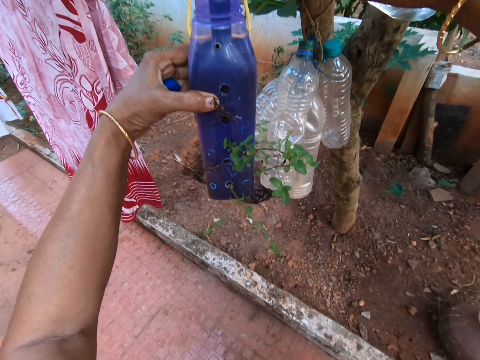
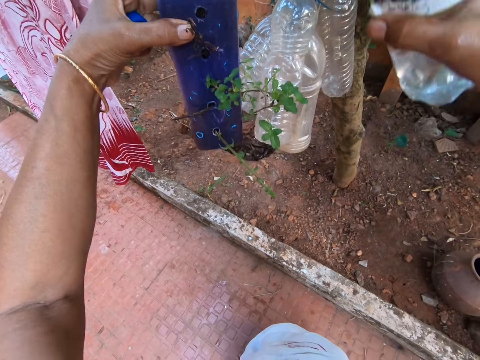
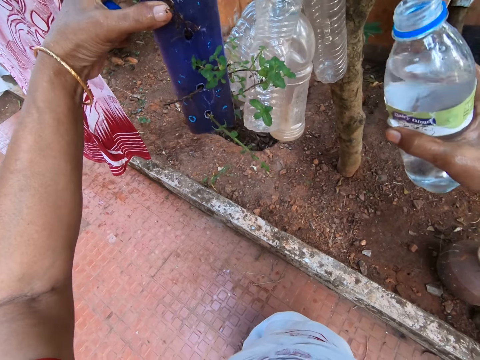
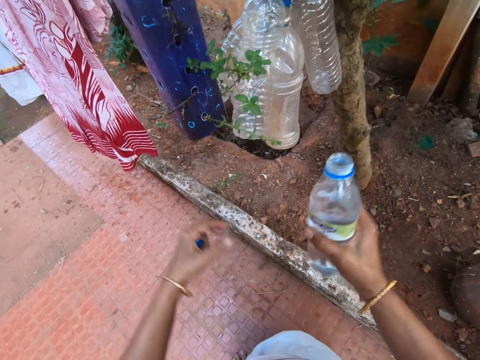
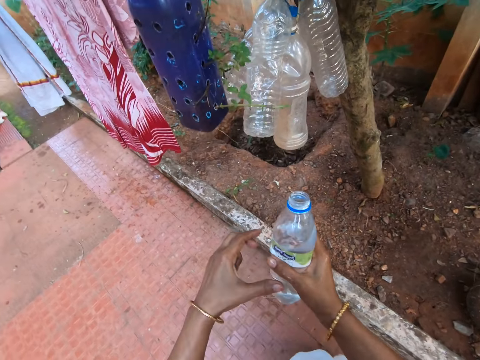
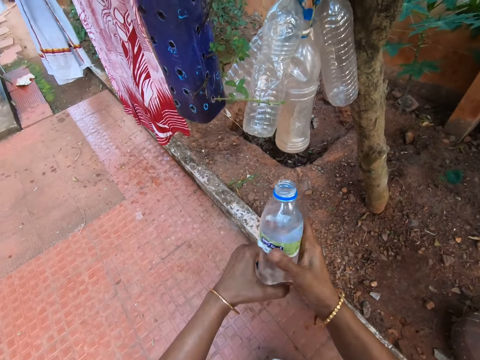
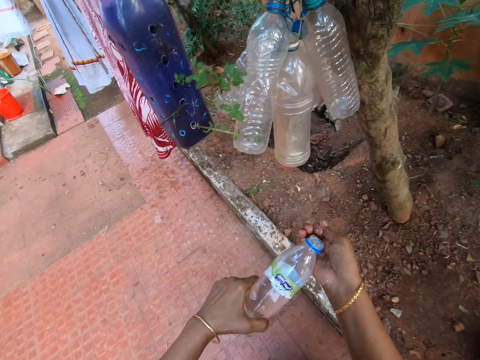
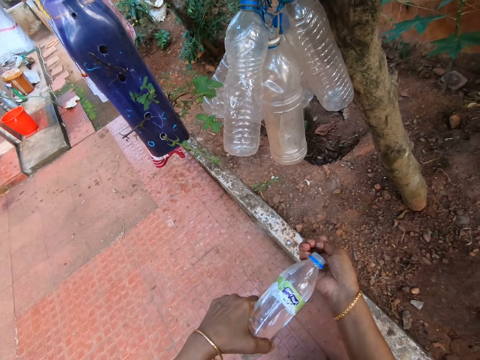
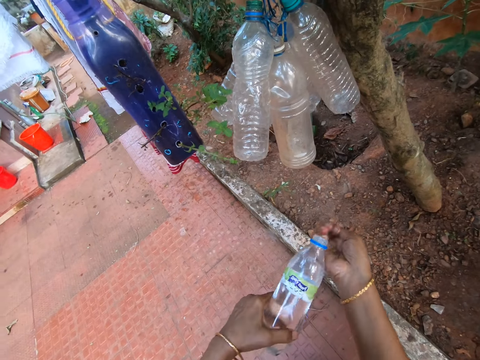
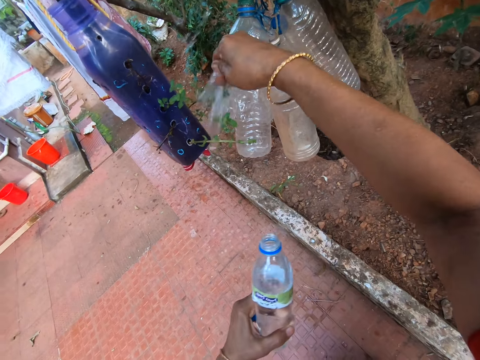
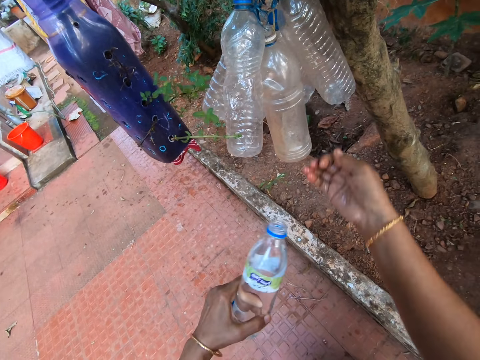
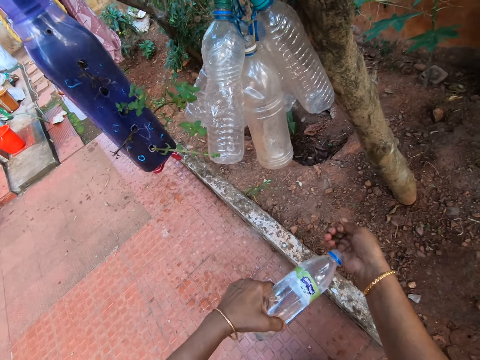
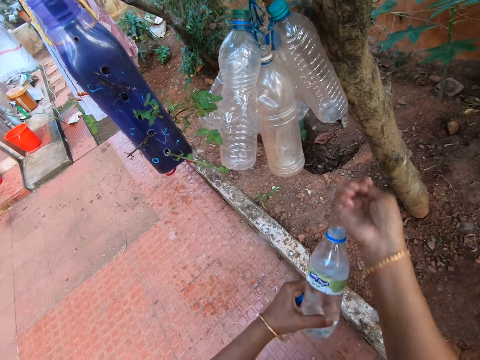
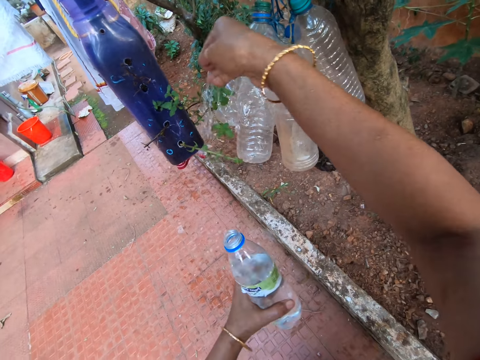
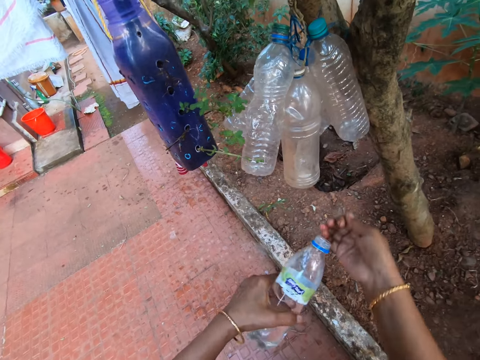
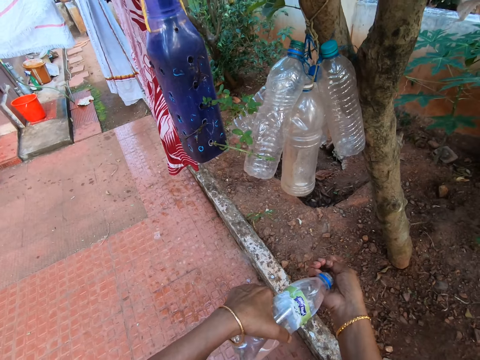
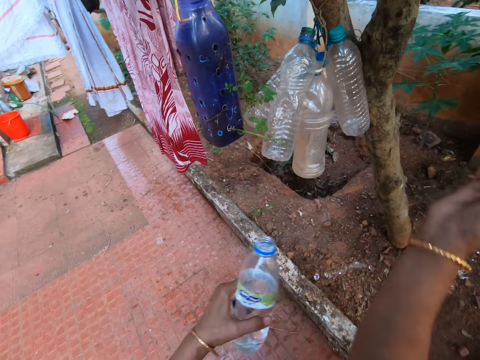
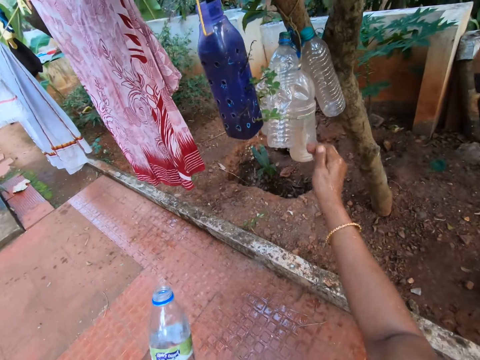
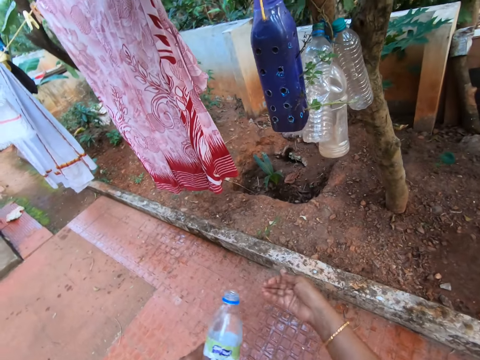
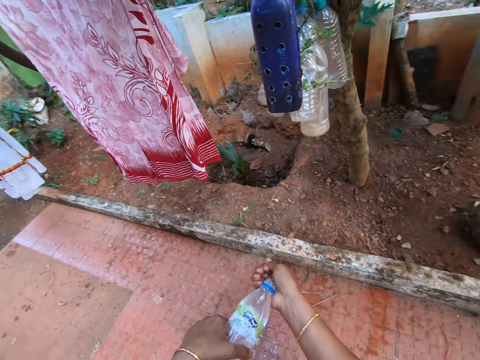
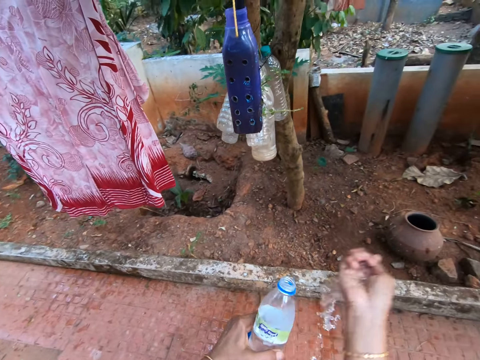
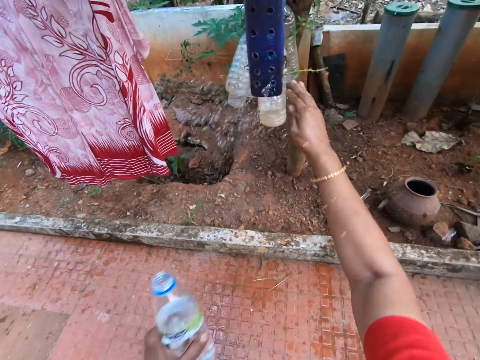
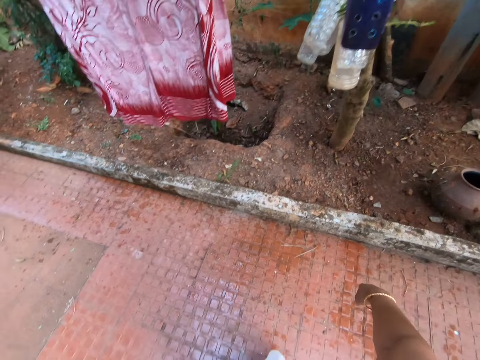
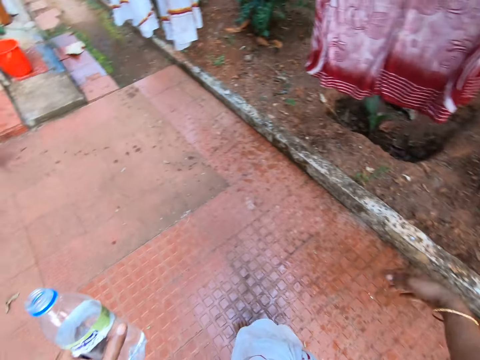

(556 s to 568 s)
The camera wearer sprinkles water on the plants with the hand.

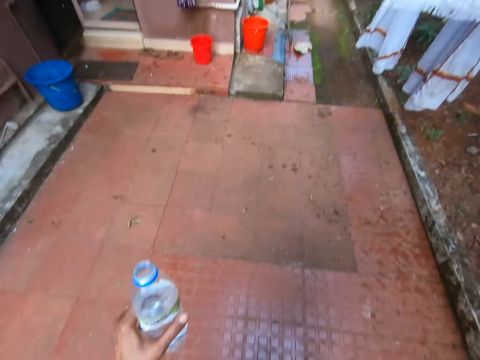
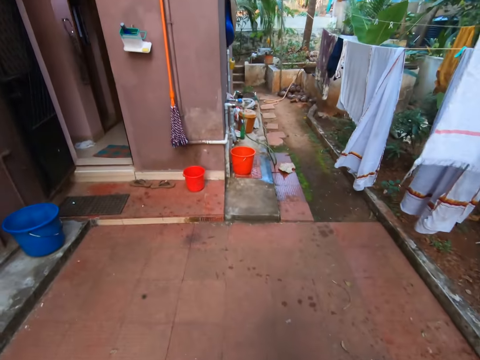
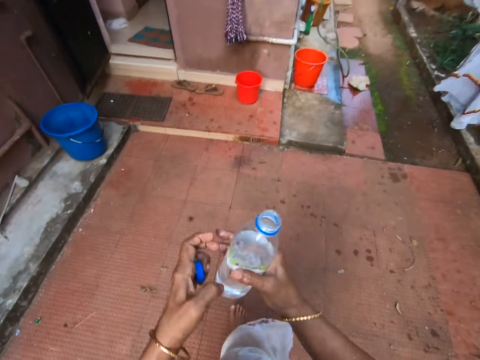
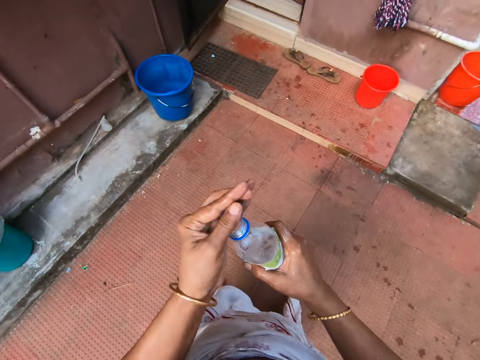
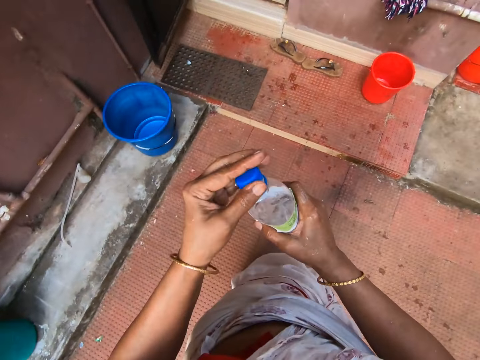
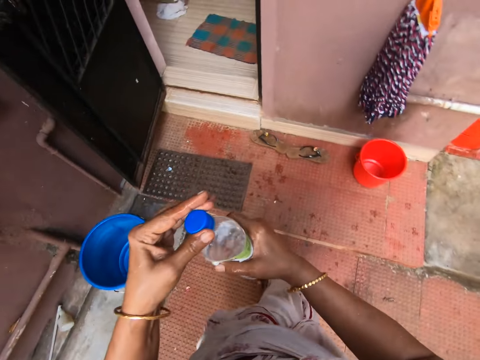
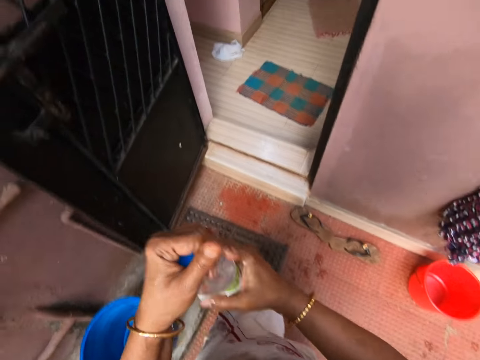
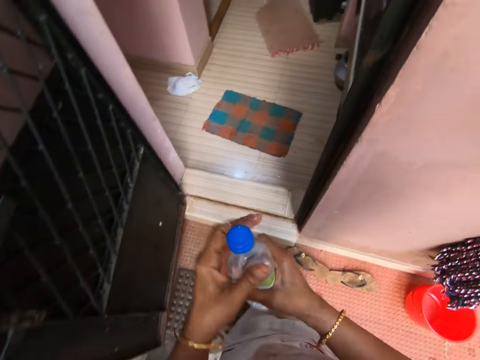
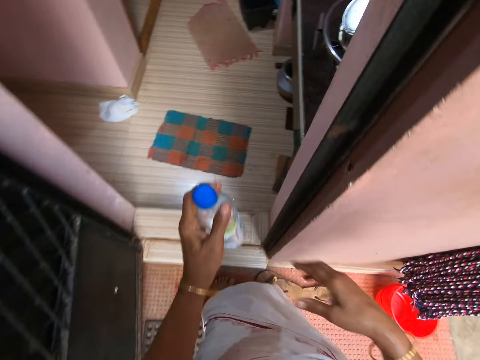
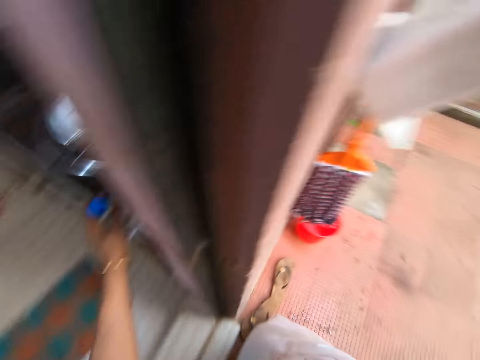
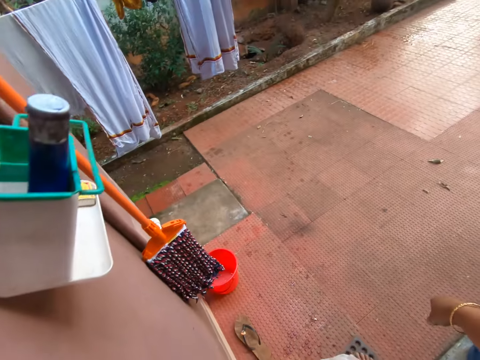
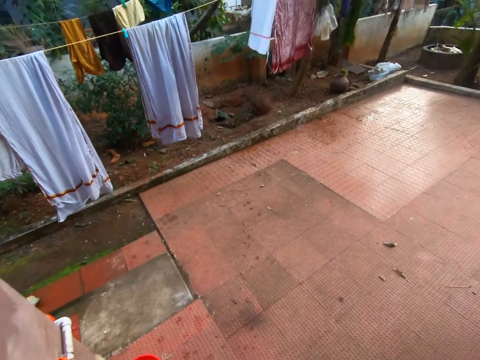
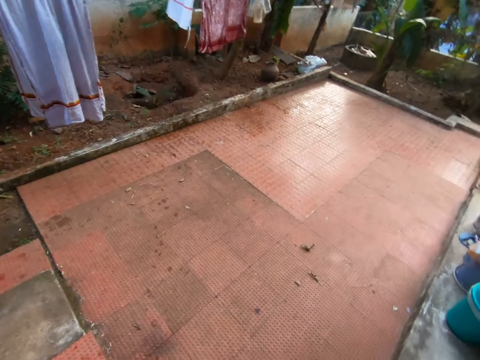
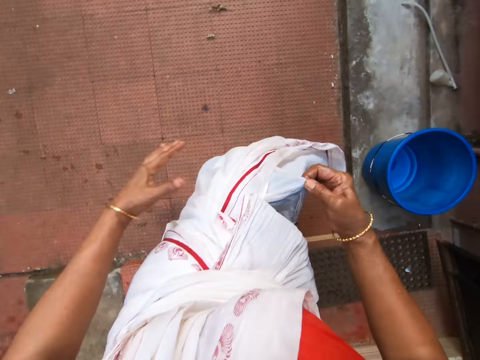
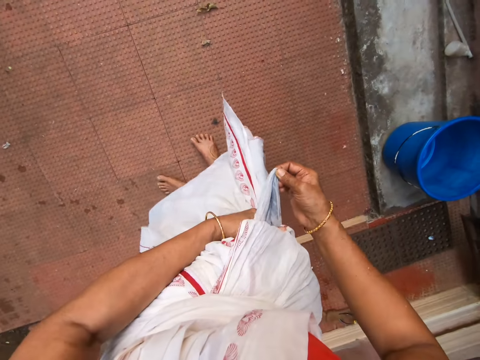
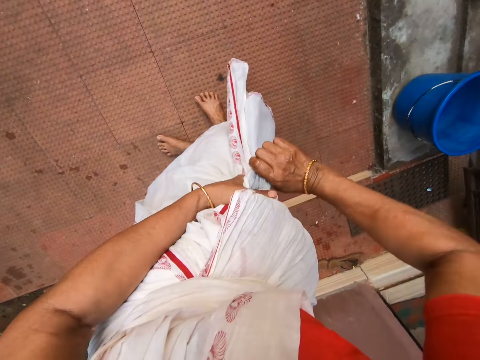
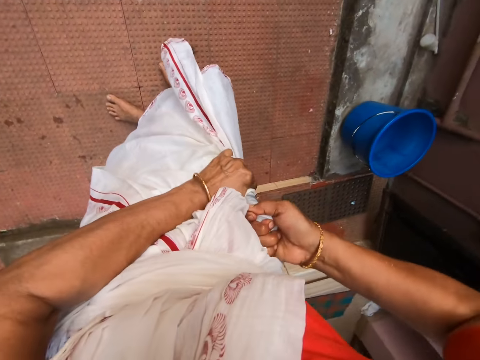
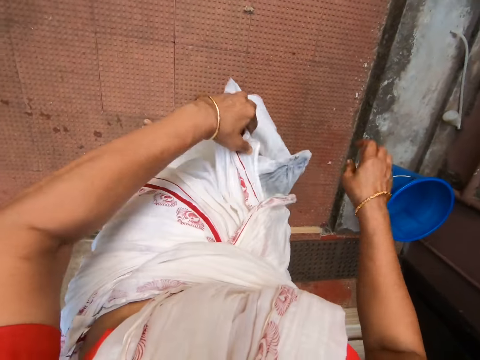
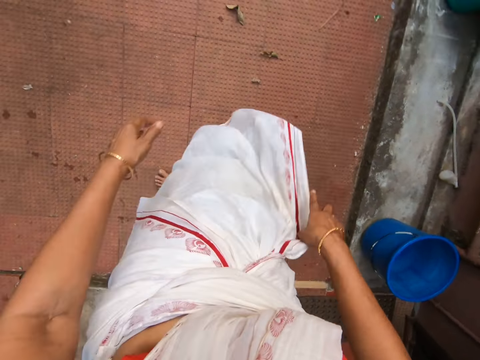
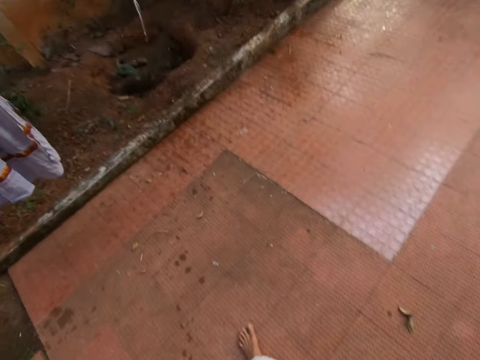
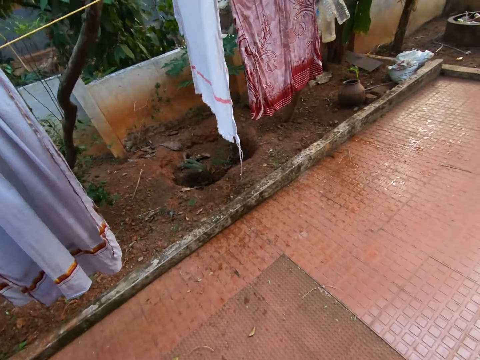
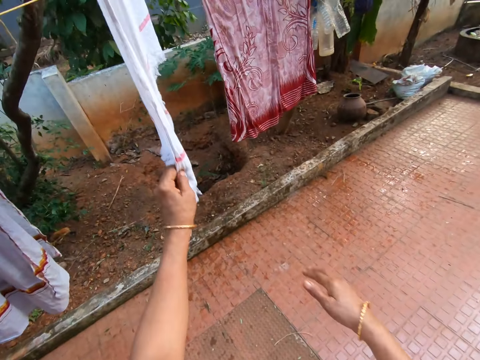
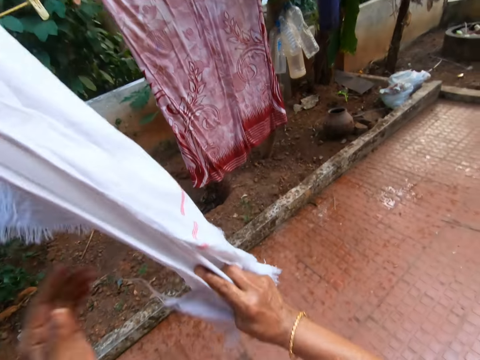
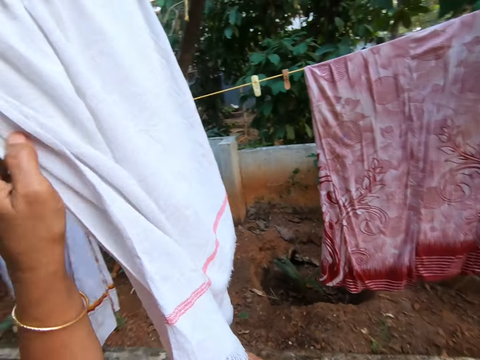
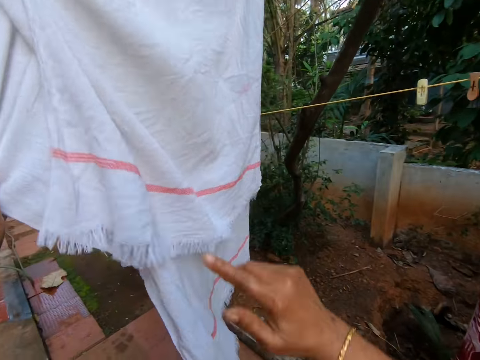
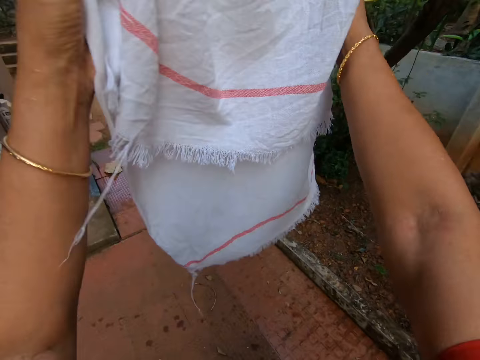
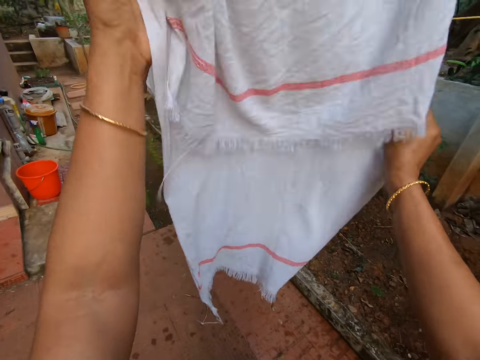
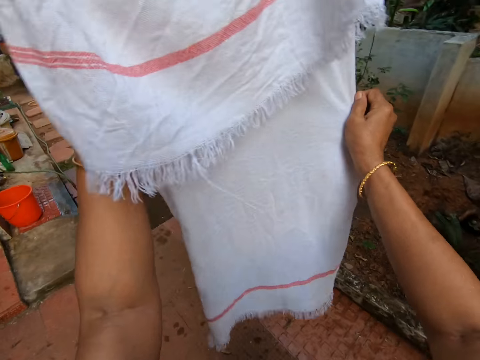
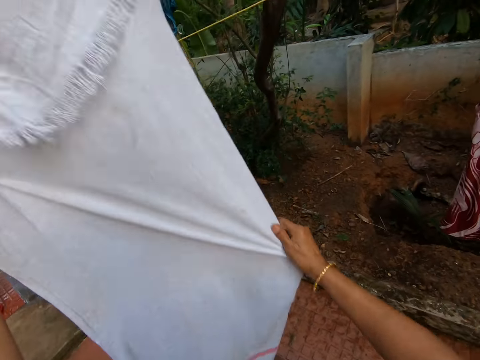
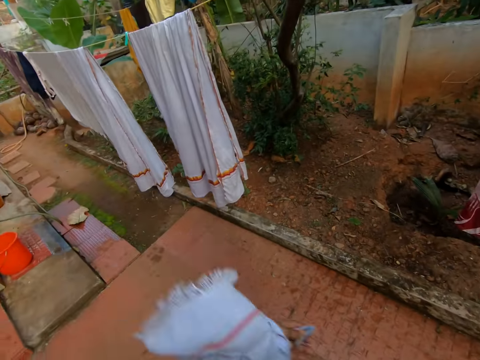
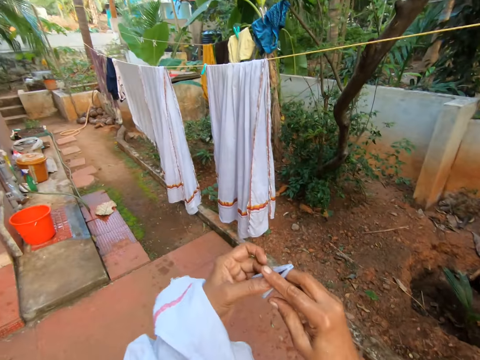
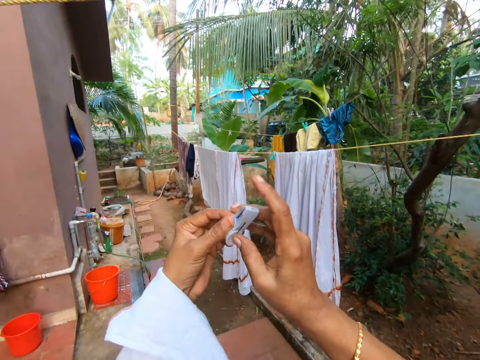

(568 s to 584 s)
The camera wearer walks on the pavement. They close the bottle top with the left hand. They put the bottle in the kitchen. They squeeze a piece of cloth. They pull the cloths from the hanger. They remove a piece of cloth from a hang line.
